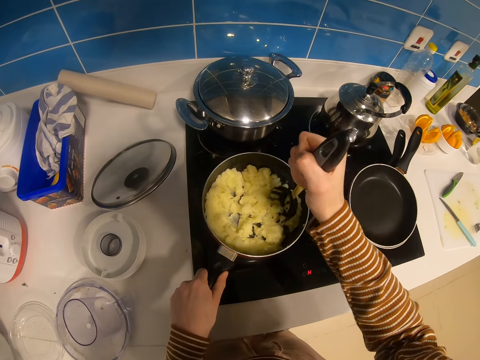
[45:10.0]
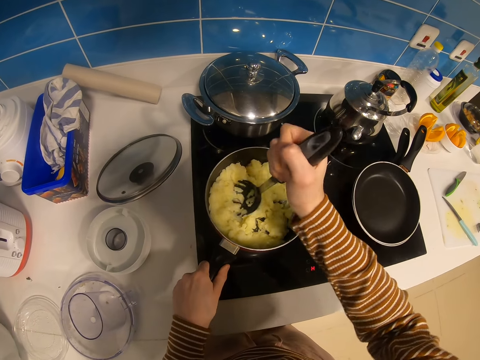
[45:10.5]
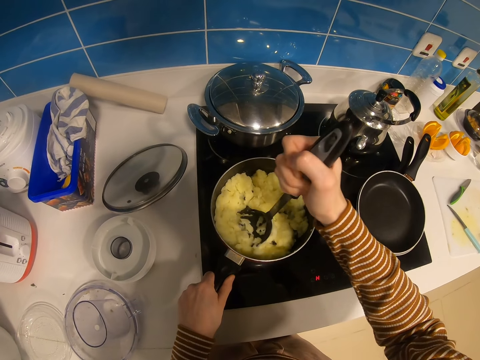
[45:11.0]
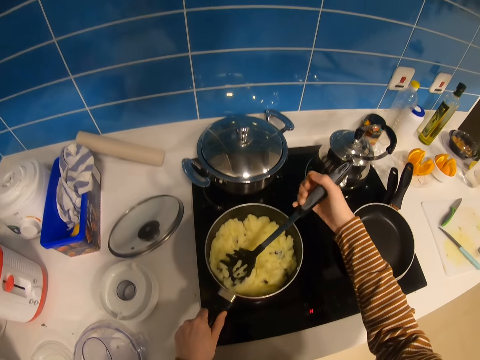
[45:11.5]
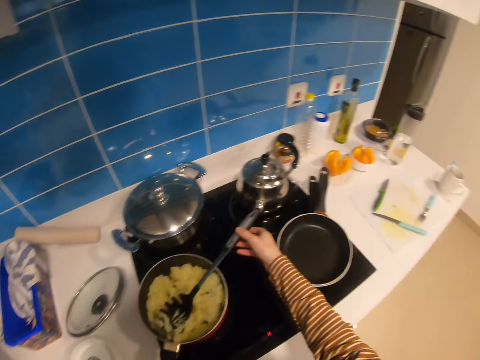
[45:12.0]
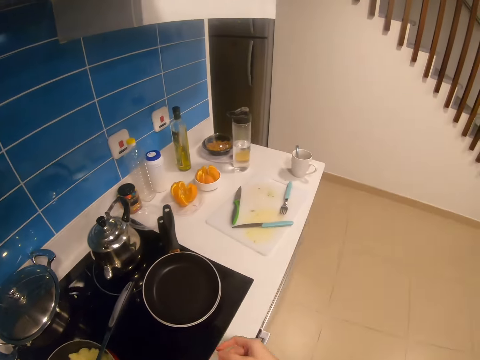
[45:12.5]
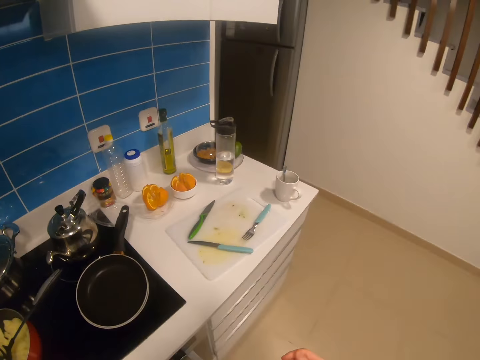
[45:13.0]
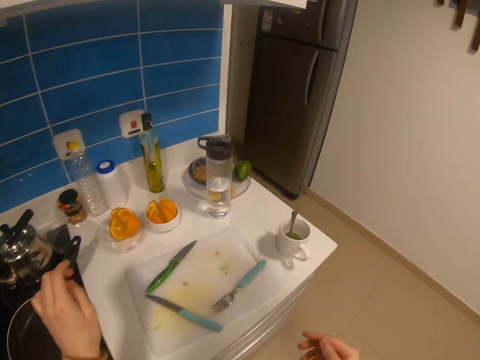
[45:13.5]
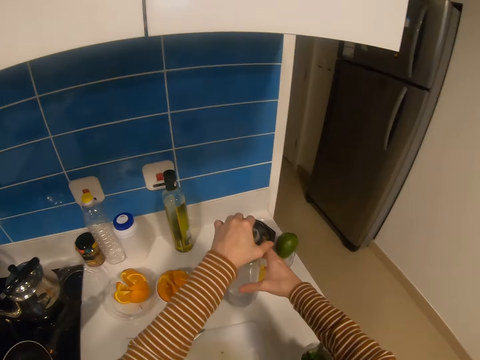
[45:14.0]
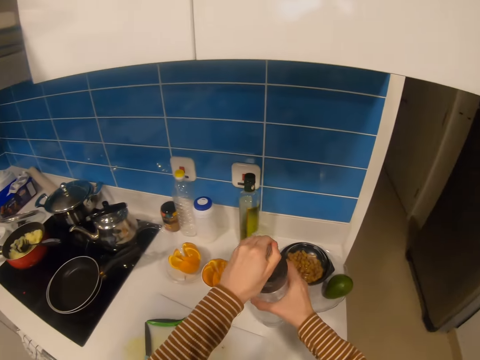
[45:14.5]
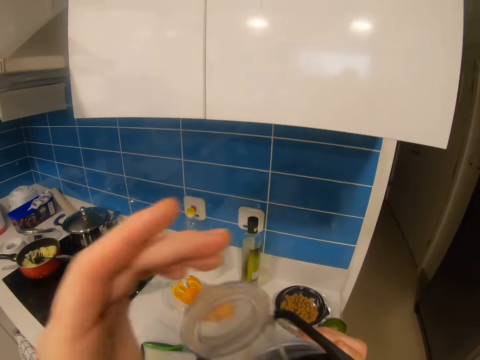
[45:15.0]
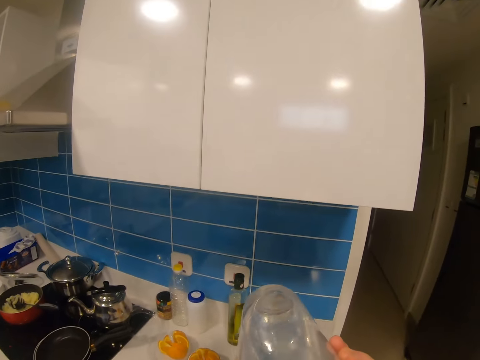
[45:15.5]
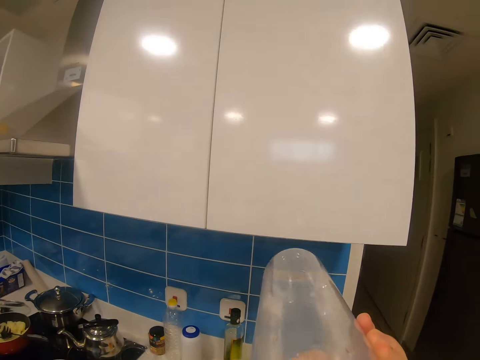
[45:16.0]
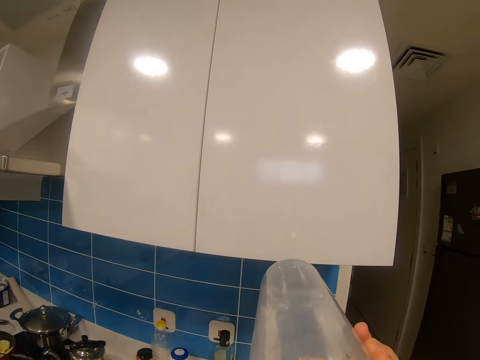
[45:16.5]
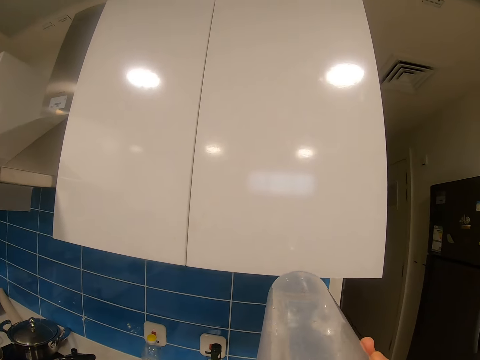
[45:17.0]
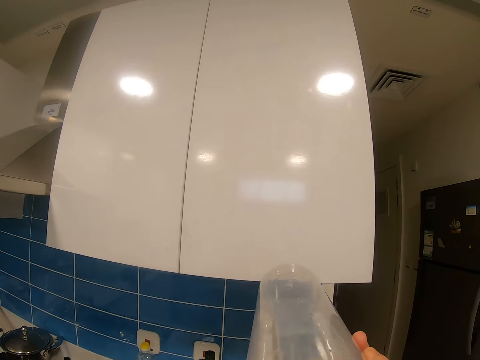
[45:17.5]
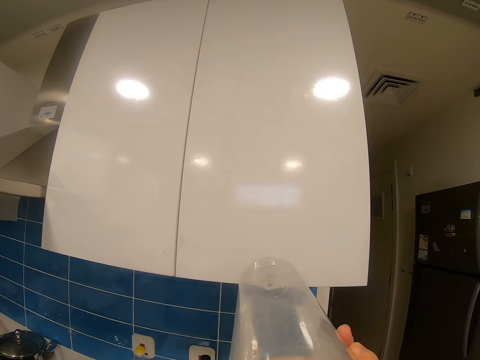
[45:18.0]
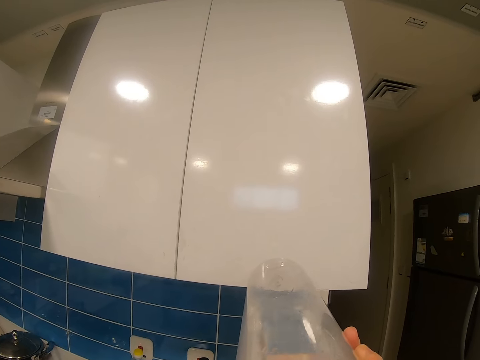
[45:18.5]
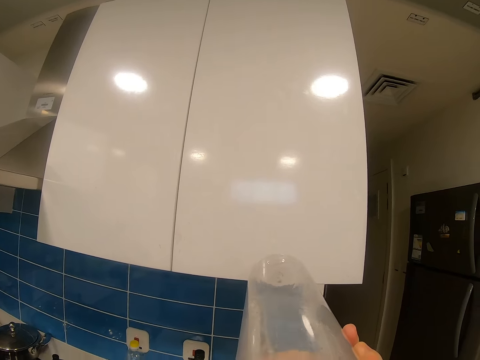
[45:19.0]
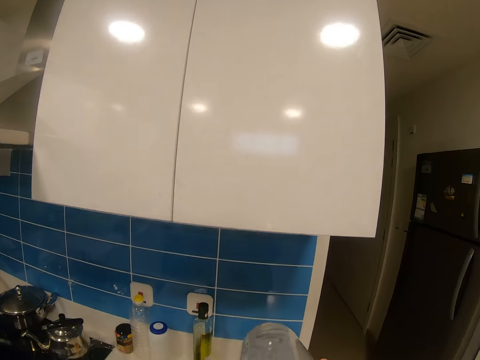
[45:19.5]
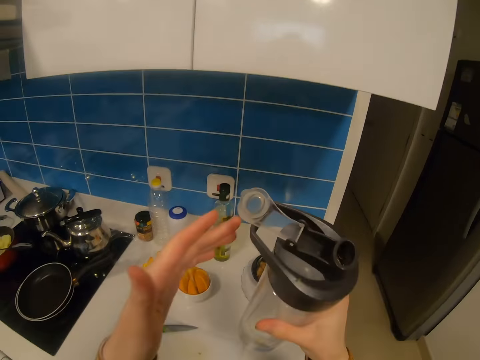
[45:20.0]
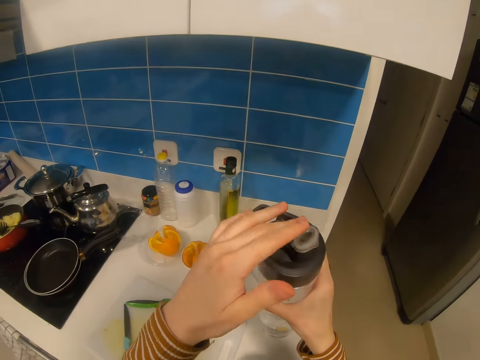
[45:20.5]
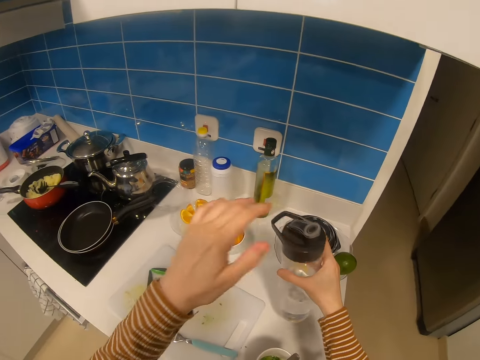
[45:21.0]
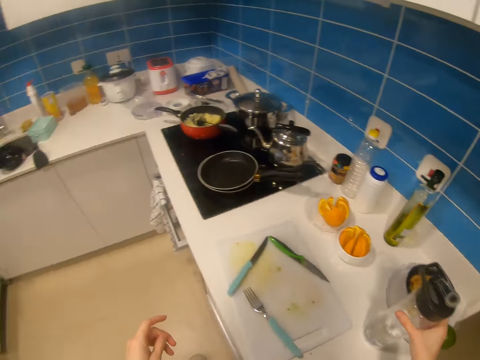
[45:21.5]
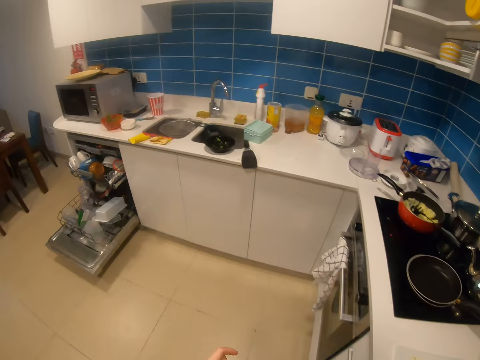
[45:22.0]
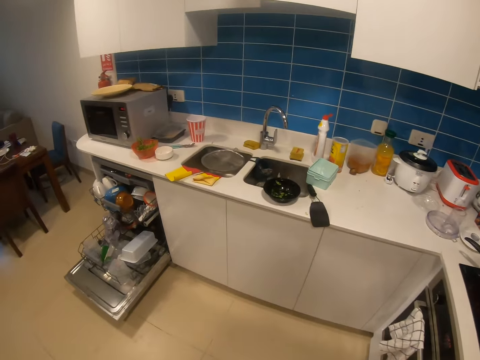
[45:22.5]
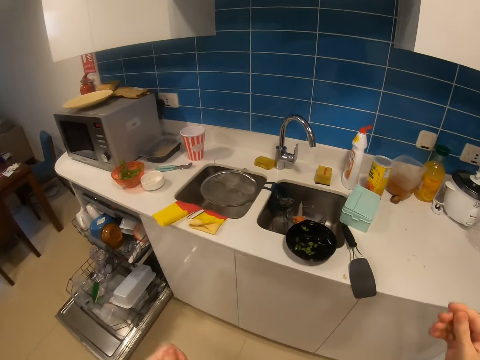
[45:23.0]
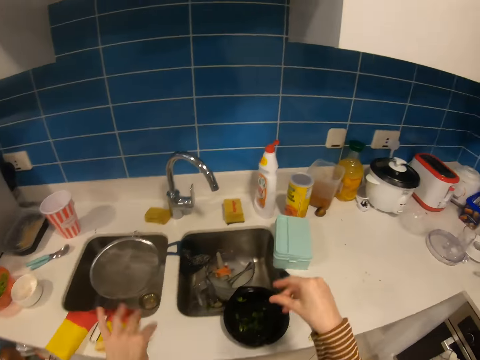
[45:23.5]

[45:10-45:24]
The camera wearer puts the pasta server on the pot. They turn round the kitchen. They move hands. They walk around the kitchen. They pick up a water bottle from the counter. They hold the bottle. They open the lid. They lift the bottle up. They open the bottle with the left hand. They drink the water. They close the bottle with the left hand. They place the bottle on the table with the left hand. They walk in the kitchen.

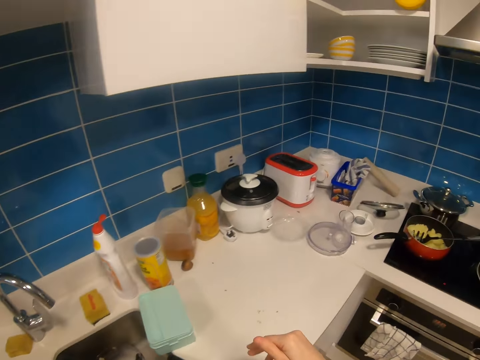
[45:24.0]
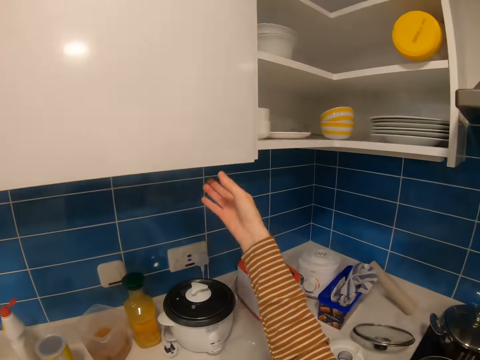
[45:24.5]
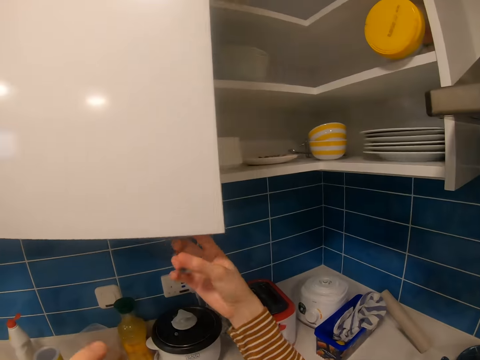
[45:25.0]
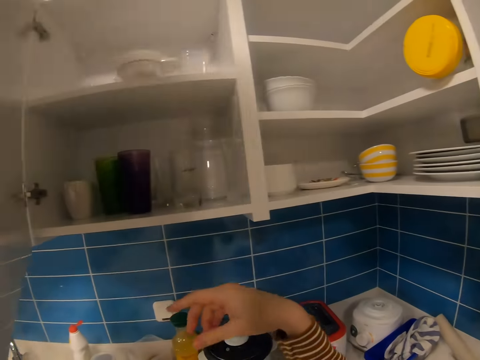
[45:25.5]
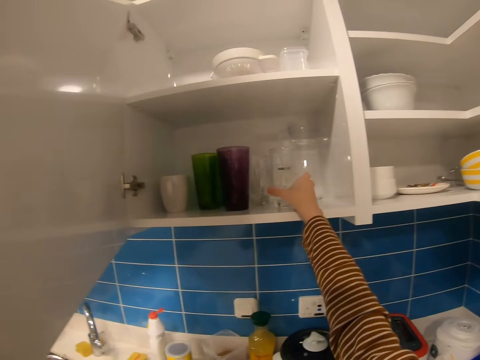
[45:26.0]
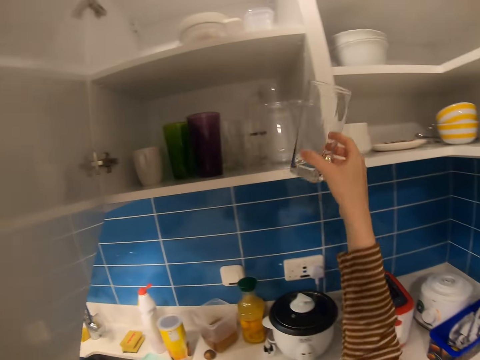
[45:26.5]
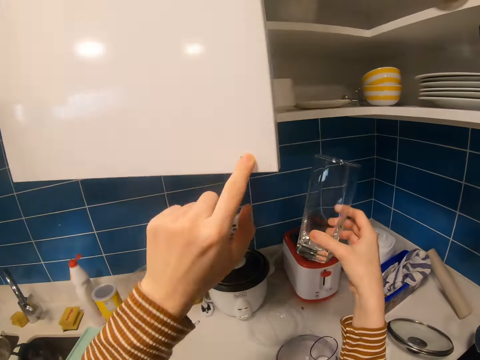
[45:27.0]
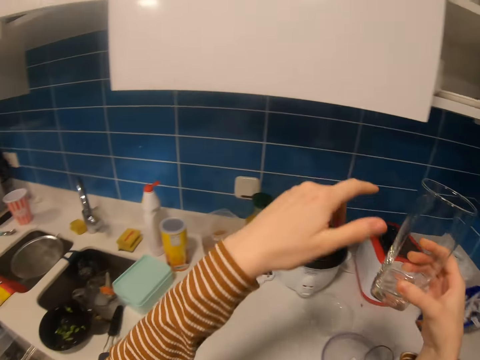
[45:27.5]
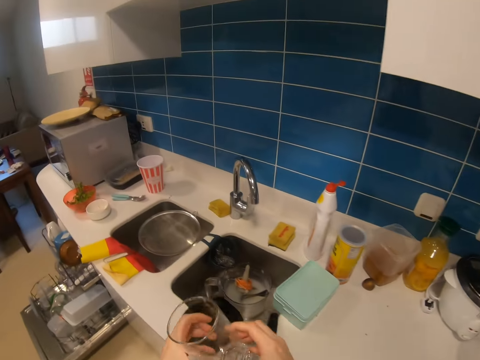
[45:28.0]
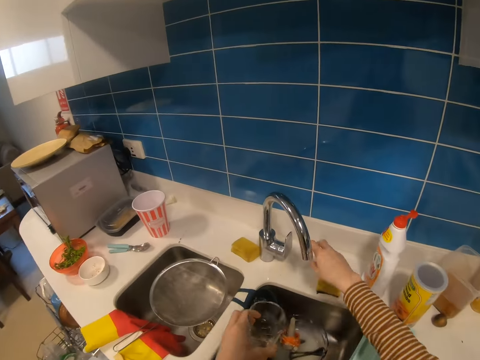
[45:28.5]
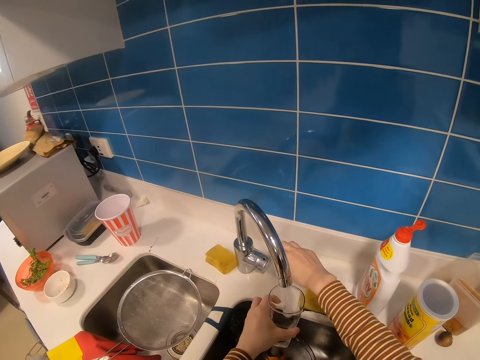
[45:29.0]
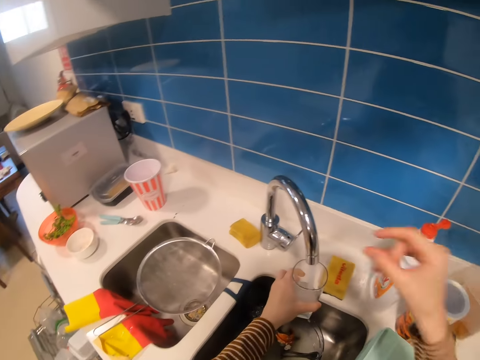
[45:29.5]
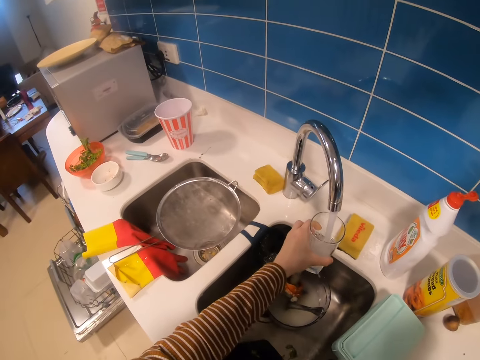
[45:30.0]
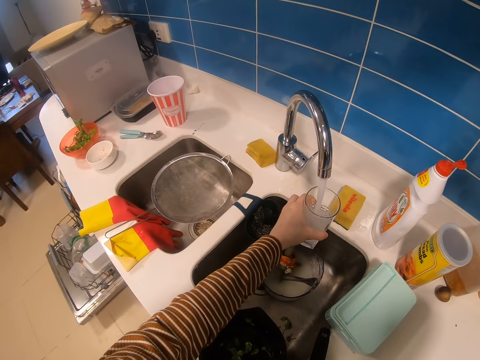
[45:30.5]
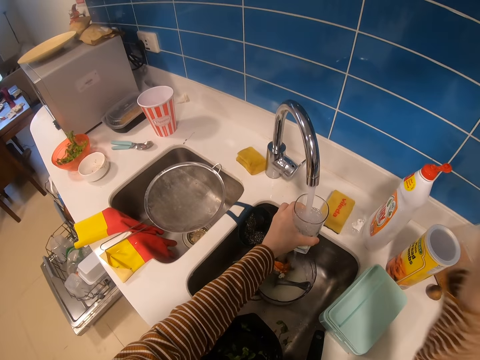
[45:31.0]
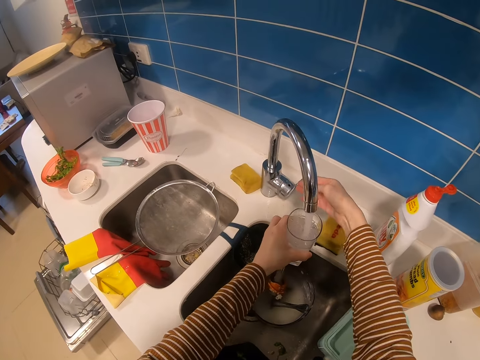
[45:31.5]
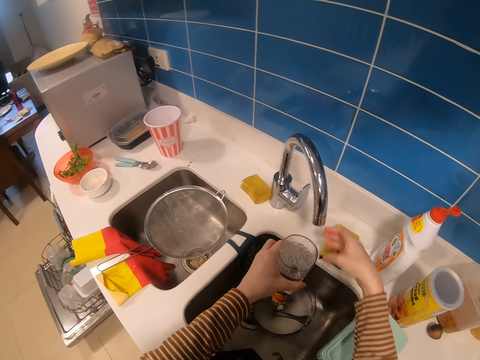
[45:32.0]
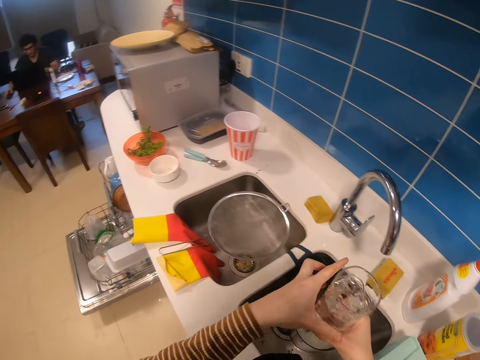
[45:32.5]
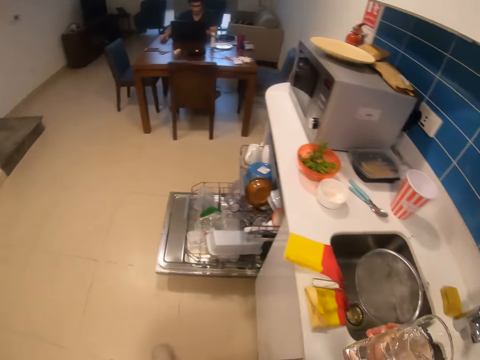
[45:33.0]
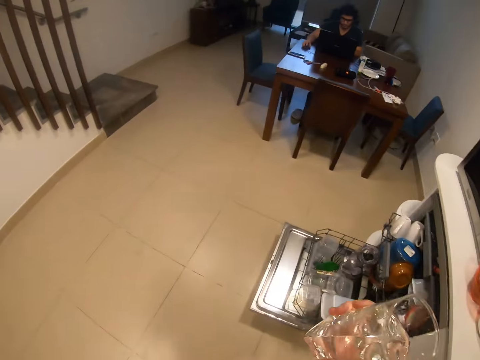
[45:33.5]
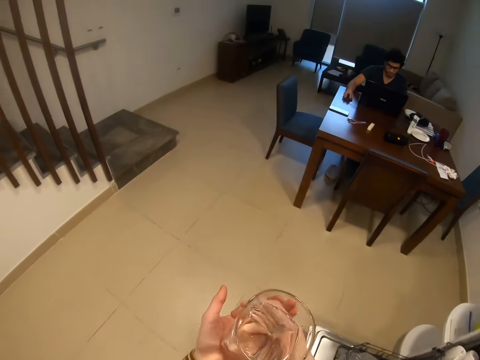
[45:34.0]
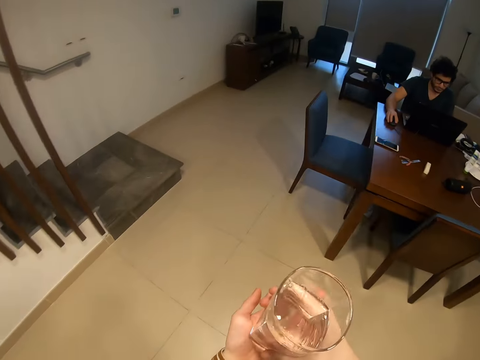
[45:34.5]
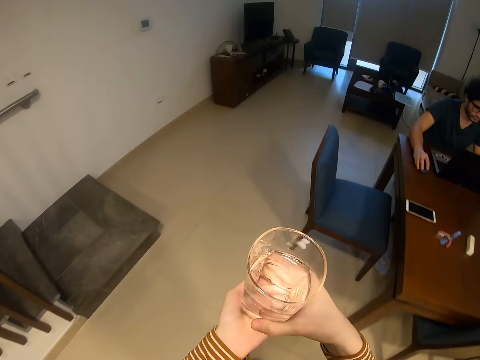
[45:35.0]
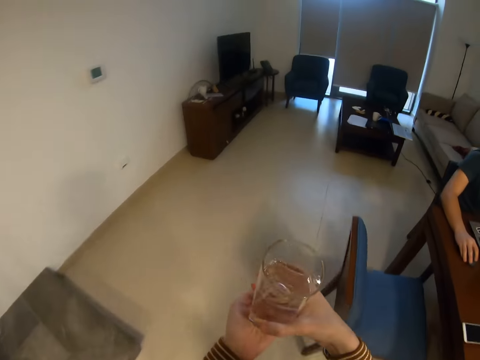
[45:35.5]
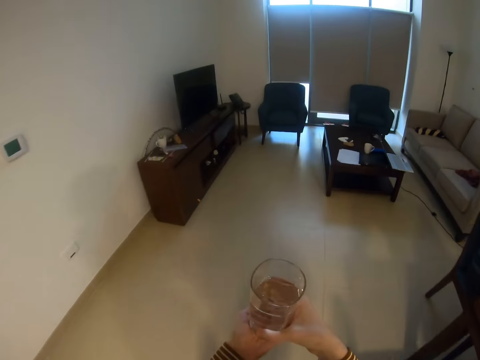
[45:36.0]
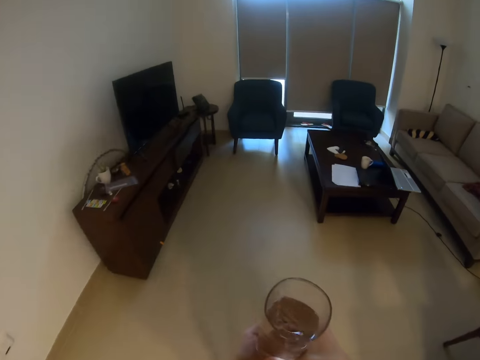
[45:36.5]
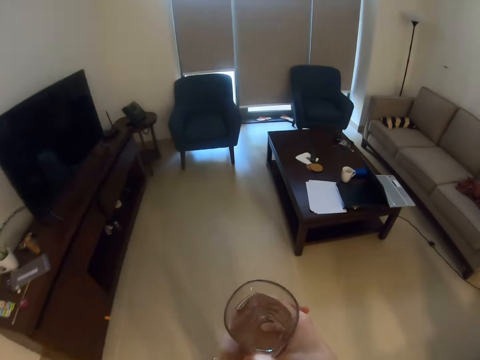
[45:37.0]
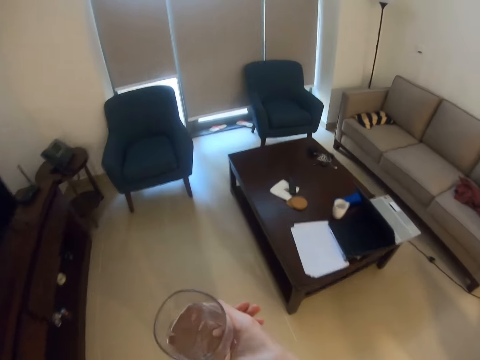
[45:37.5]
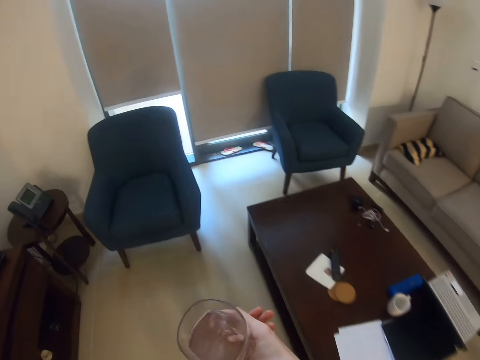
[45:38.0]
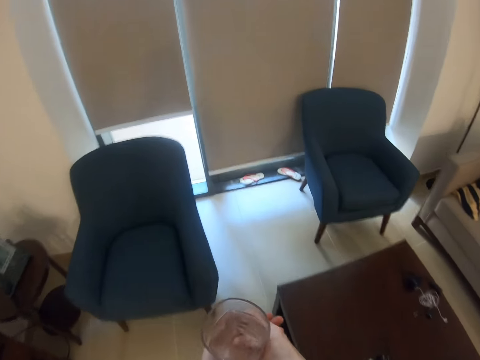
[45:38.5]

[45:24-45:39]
The camera wearer moves the right hand. They open a cabinet with the right hand. They pick a glass from the cabinet with the right hand. They close the cabinet with the left hand. They hold the glass with the left hand. They open the tap with the right hand. They put water in the glass in the left hand. They move the right hand. They close the tap with the right hand. They hold the glass of water with the right hand. They walk in the house. They hold the glass of water with both hands. They walk around the room.
